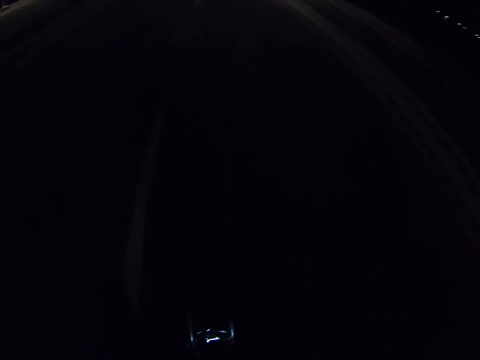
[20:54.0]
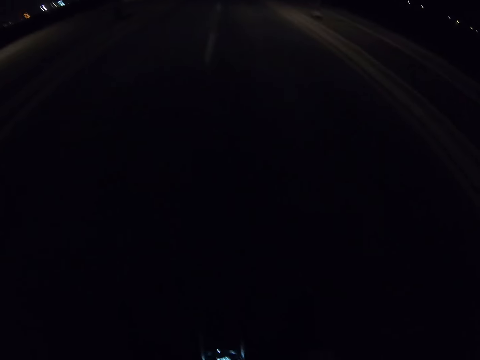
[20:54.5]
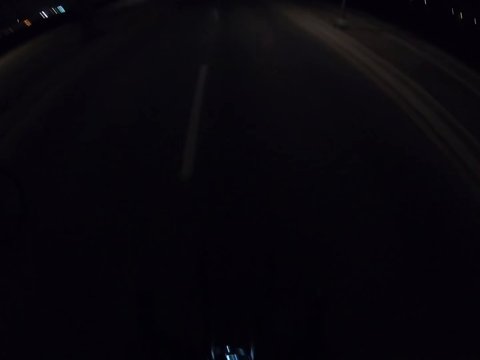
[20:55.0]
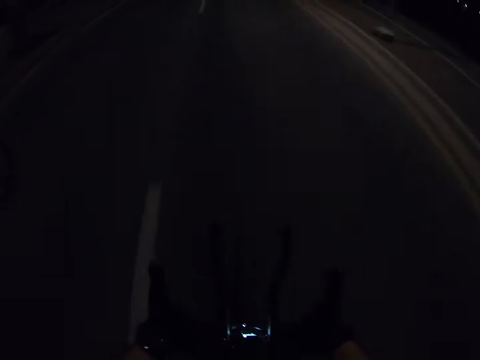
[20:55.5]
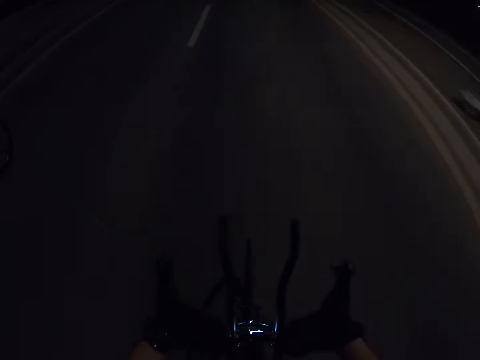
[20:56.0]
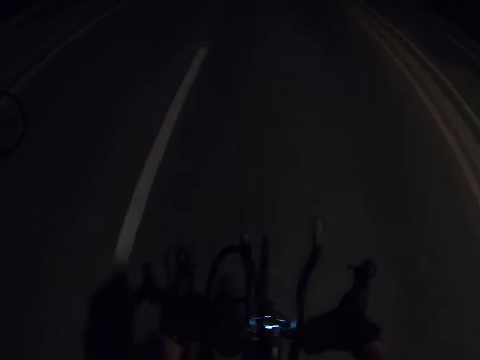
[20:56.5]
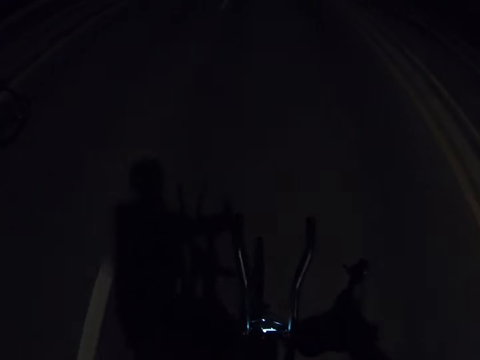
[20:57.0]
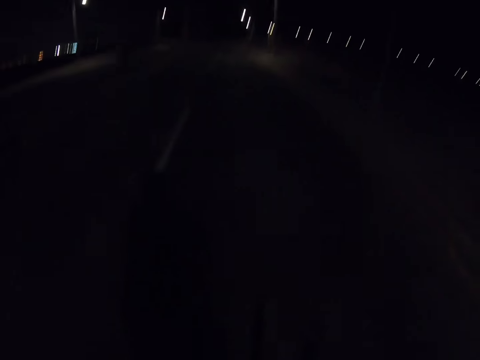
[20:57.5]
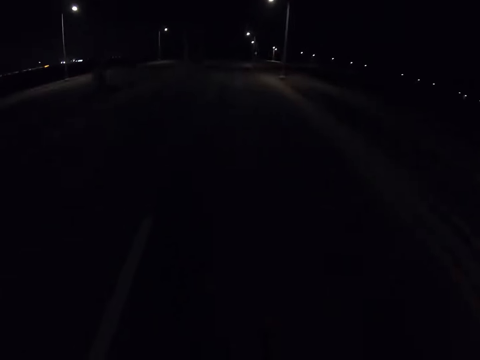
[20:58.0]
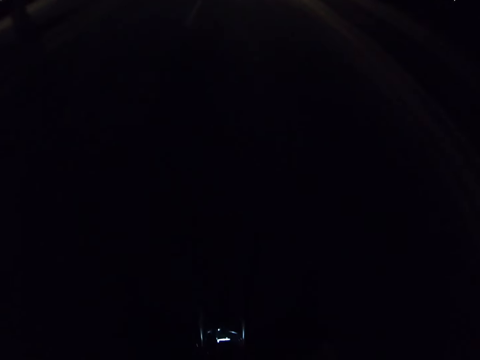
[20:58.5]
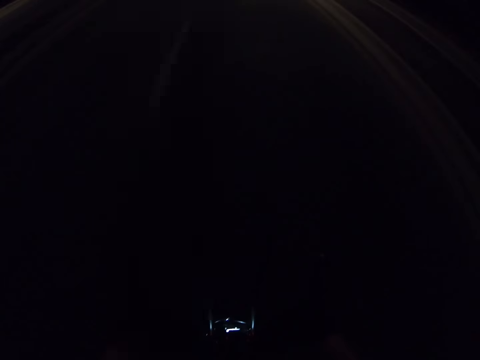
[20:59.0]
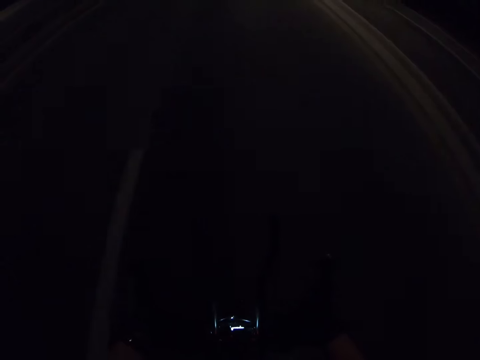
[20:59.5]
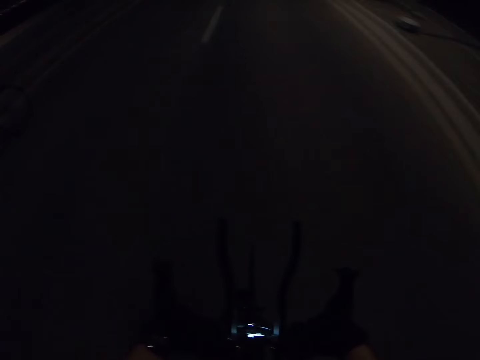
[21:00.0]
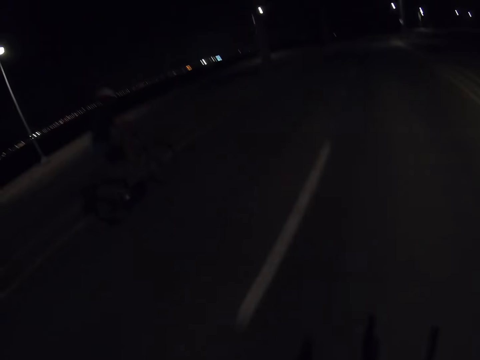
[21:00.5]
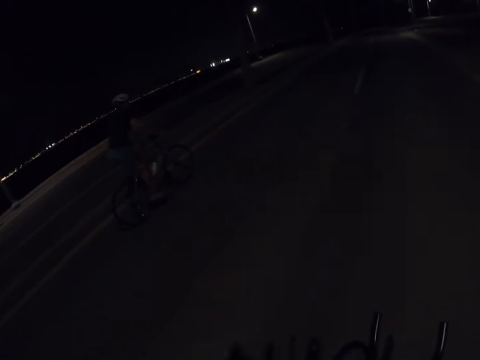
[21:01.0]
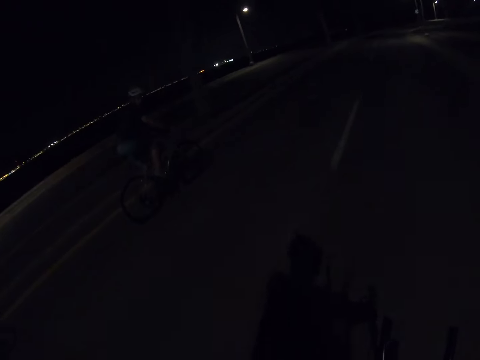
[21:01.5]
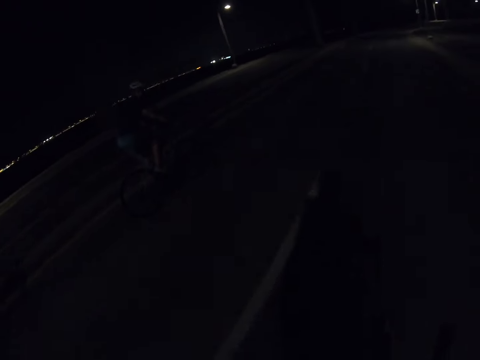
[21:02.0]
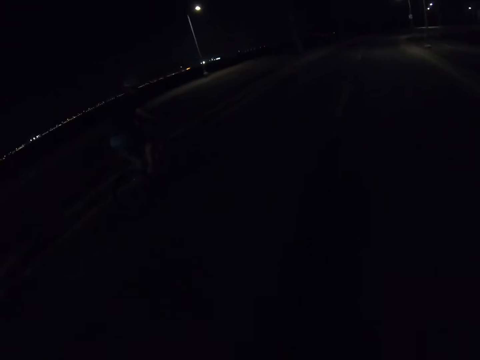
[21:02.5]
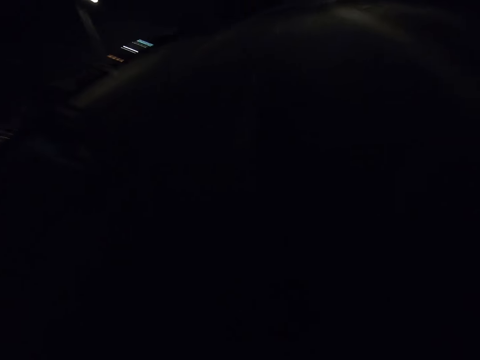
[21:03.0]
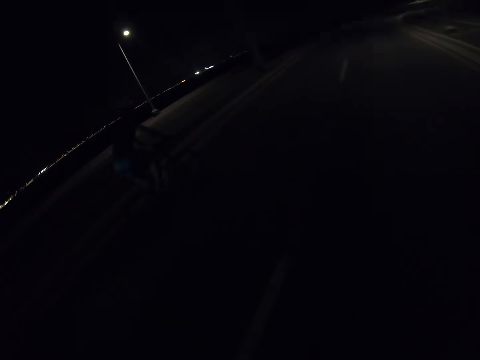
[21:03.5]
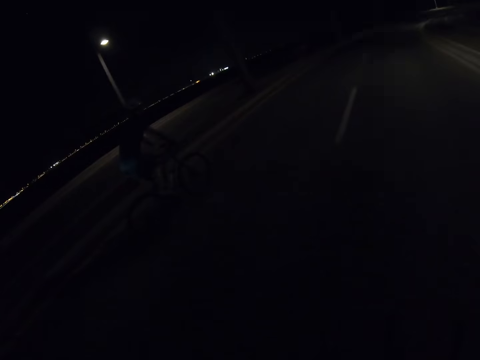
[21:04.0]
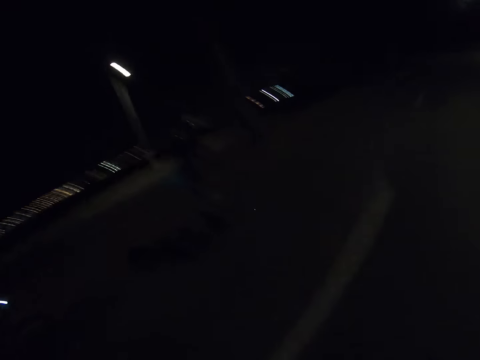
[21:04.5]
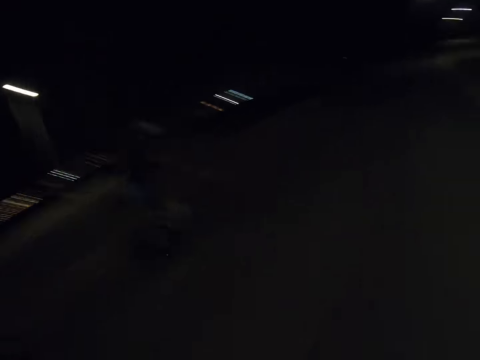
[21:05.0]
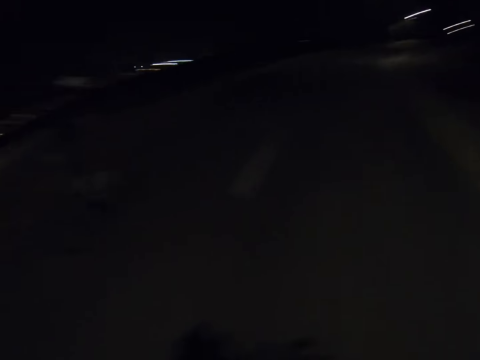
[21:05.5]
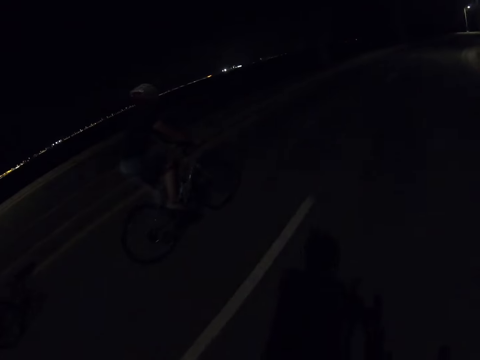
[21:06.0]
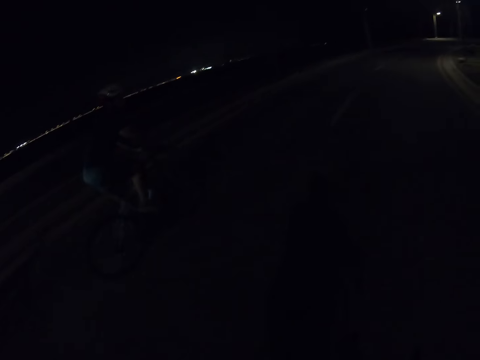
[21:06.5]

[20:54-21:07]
A person rides a bicycle.

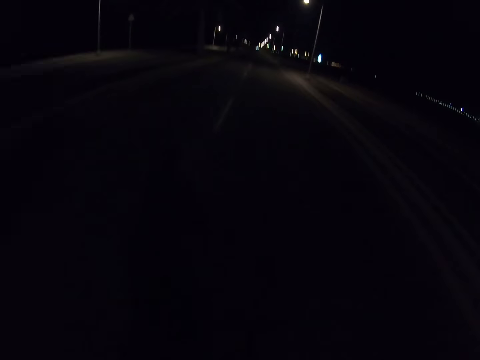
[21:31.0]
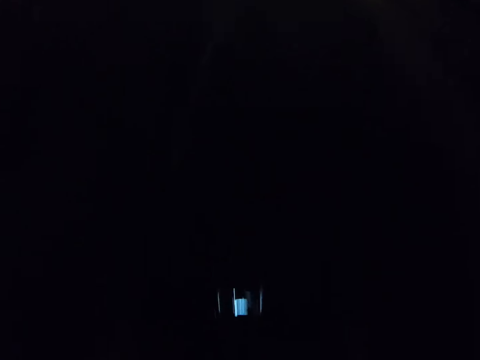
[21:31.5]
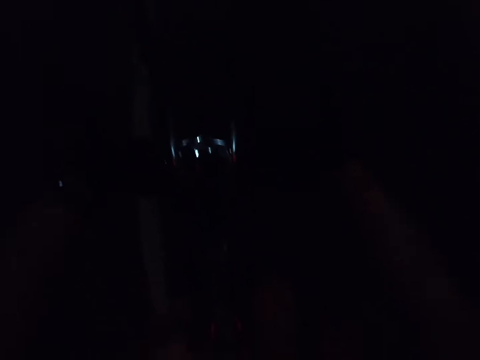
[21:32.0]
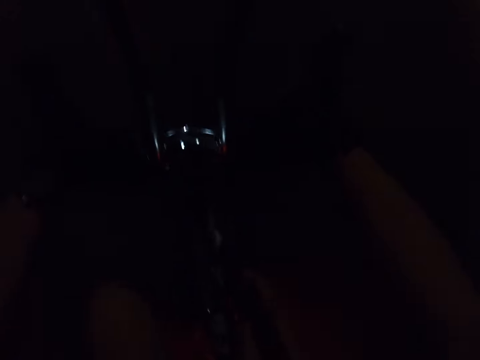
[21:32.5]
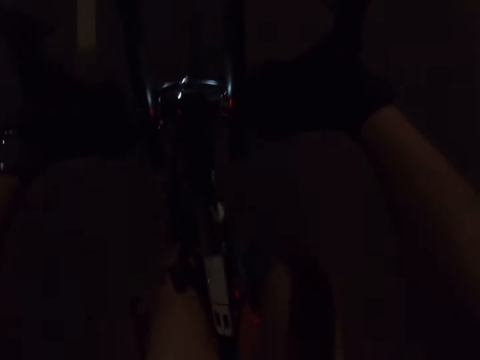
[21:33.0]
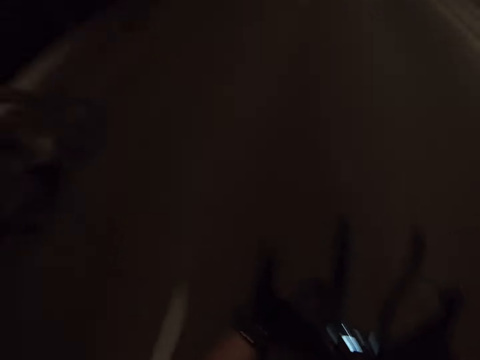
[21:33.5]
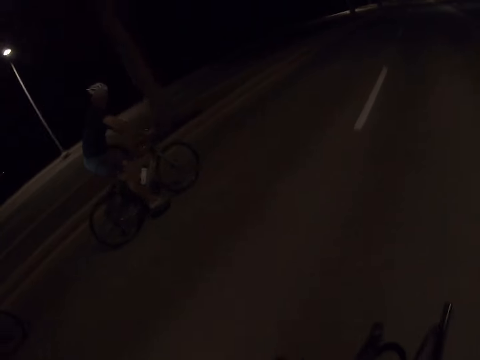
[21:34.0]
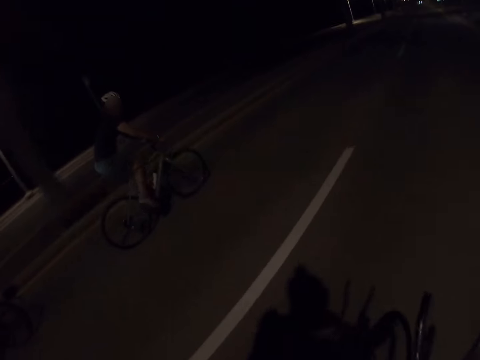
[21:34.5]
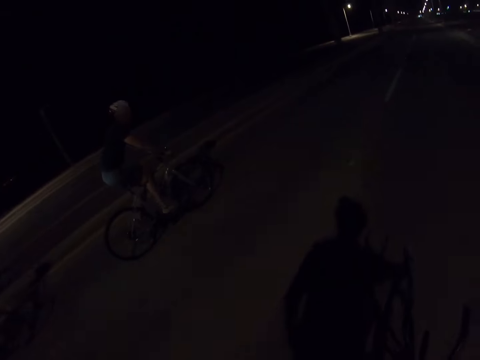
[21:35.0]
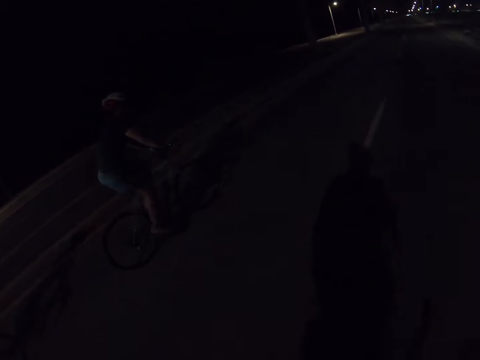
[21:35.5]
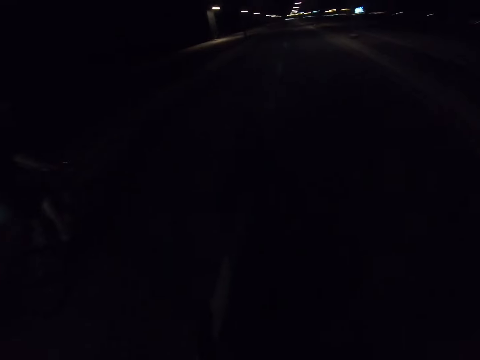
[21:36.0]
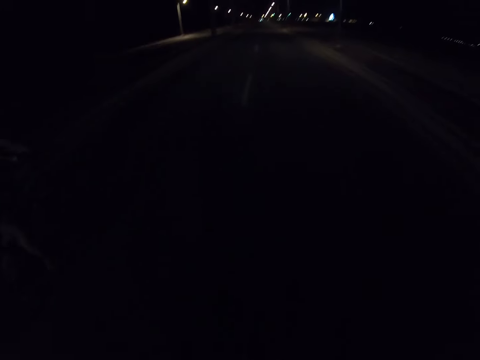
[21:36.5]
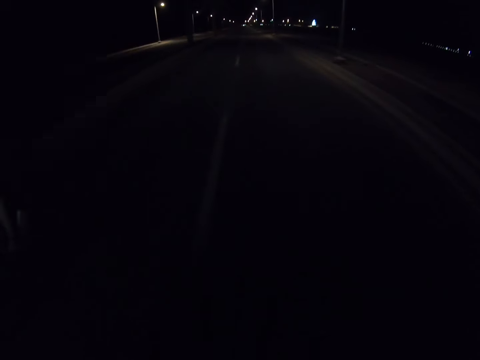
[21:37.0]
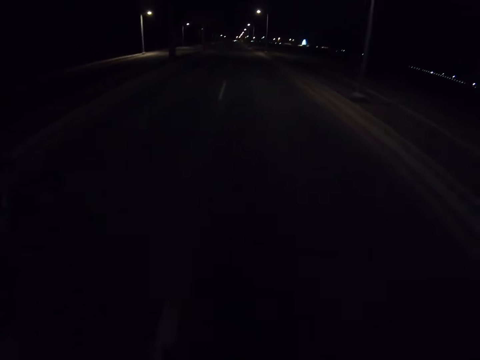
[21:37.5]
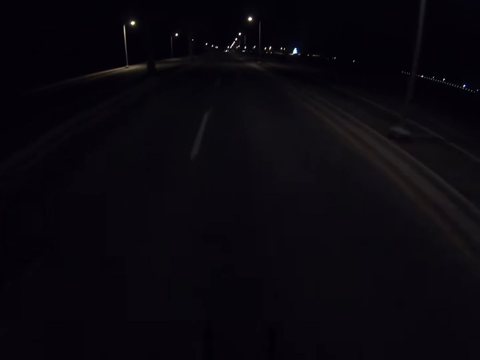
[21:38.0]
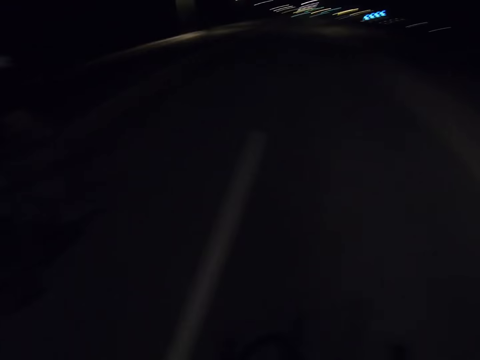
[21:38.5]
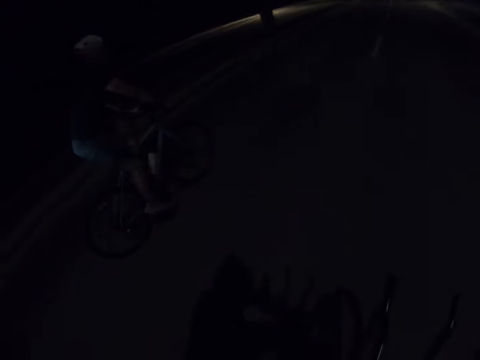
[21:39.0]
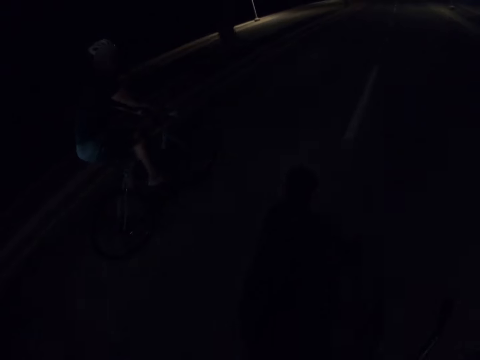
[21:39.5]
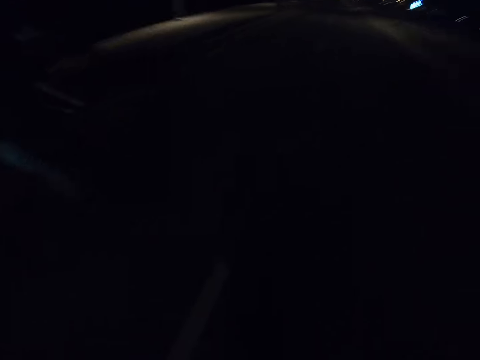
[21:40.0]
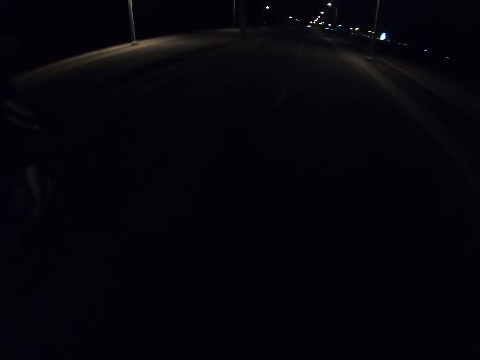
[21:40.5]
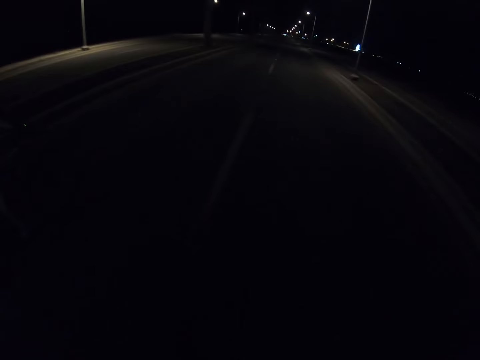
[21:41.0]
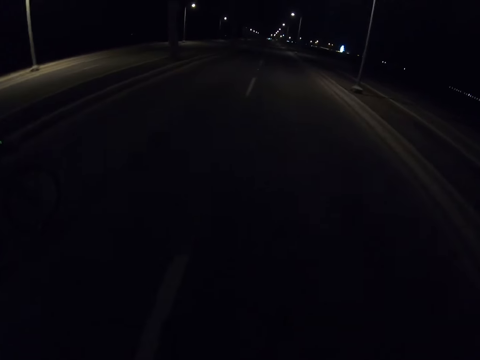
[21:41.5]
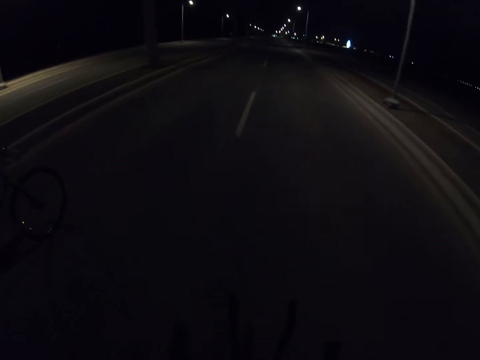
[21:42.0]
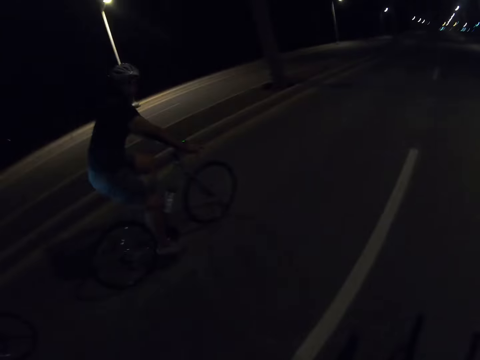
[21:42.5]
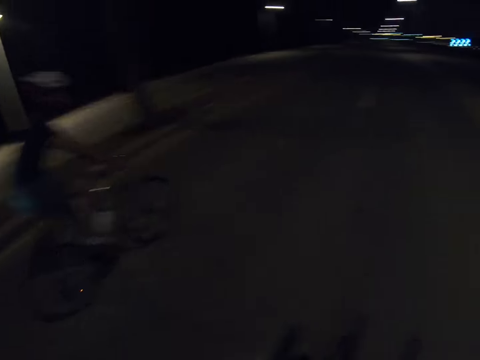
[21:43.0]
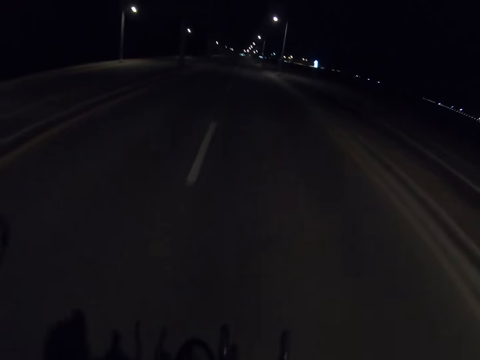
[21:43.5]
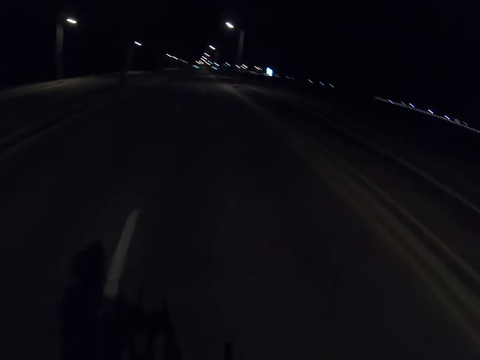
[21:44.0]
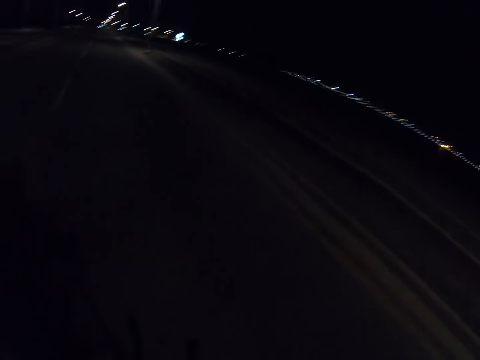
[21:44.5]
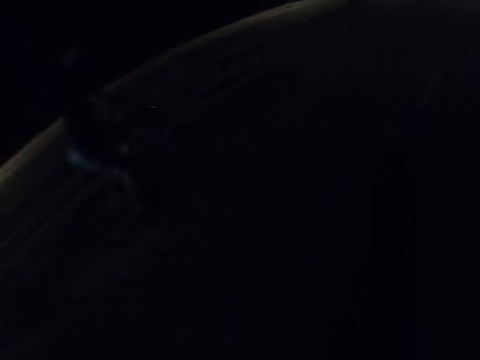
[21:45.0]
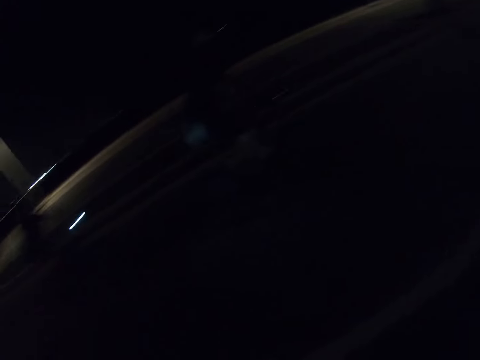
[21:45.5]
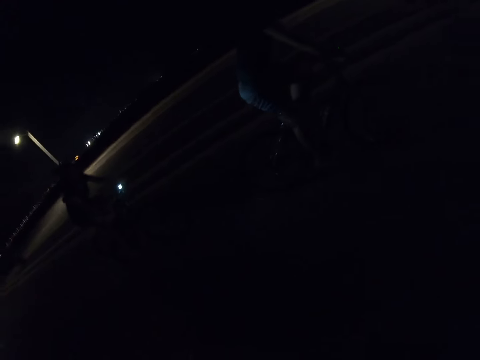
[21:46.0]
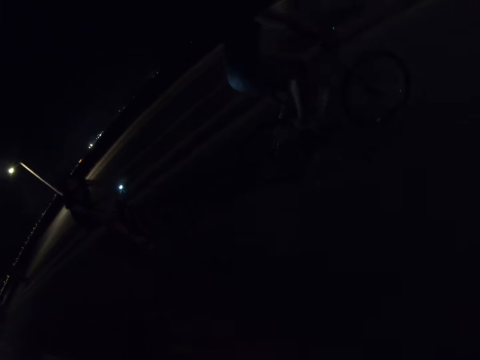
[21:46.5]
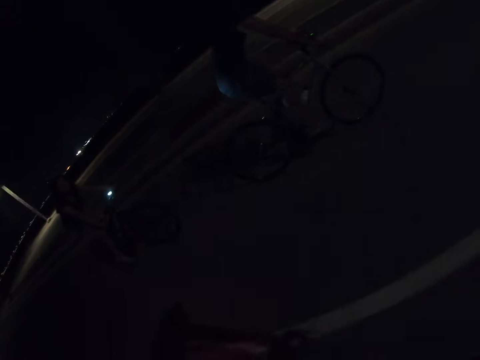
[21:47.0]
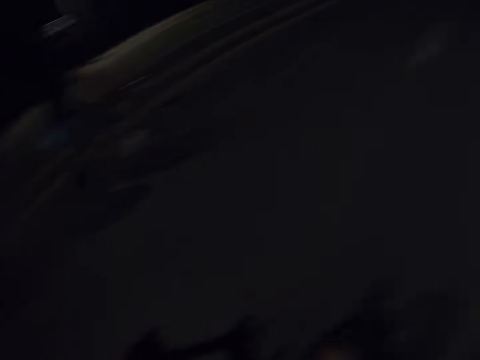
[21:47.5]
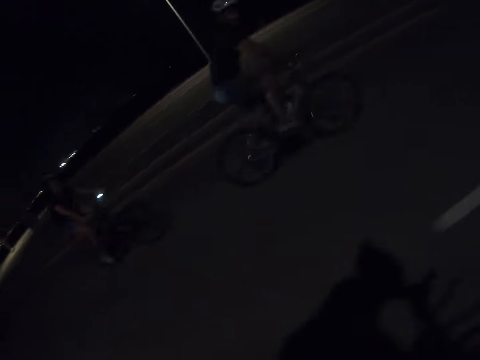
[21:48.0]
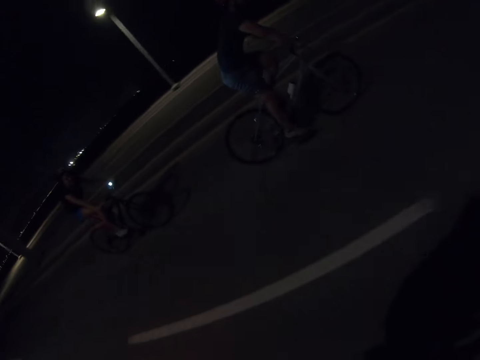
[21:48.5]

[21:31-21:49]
The camera wearer looks down. They look forward. A person rides a bicycle. The camera wearer looks back at the person.
